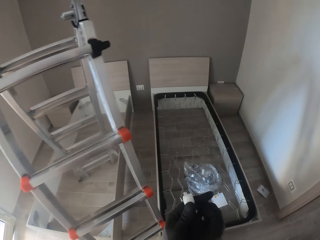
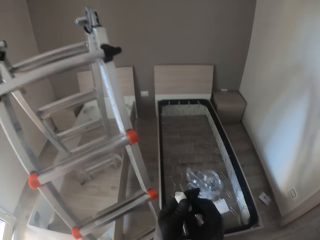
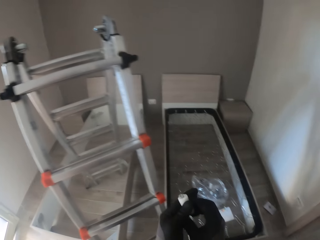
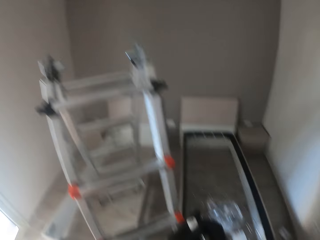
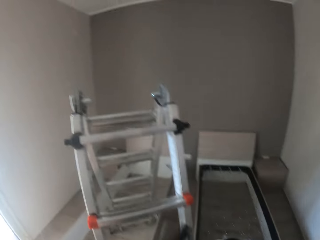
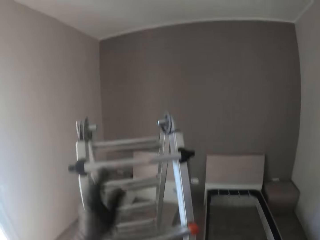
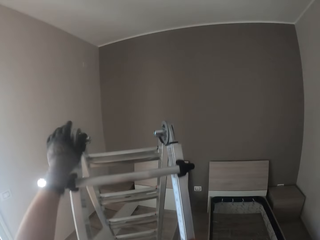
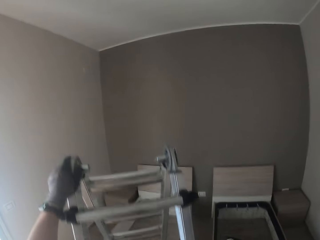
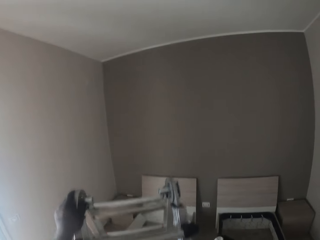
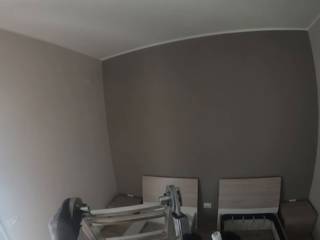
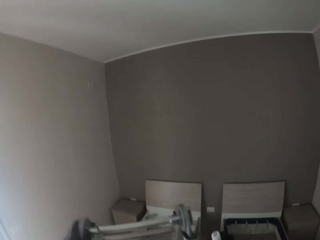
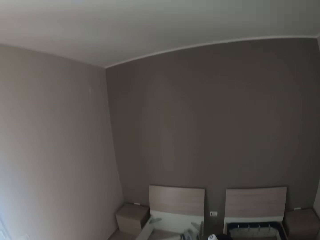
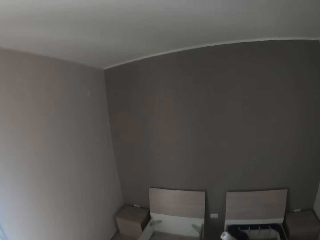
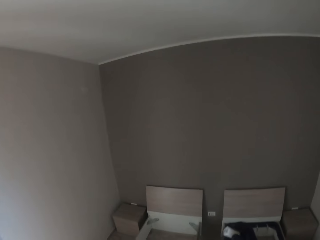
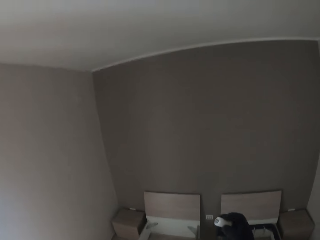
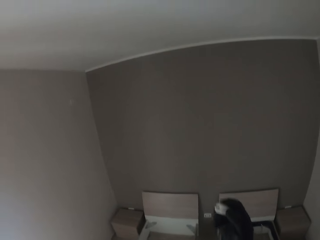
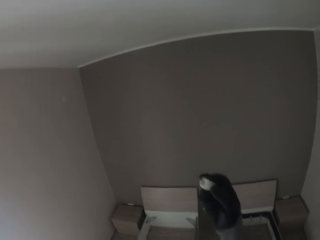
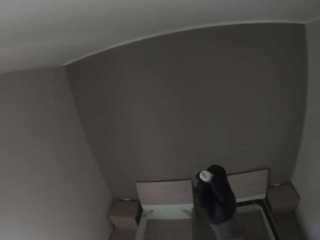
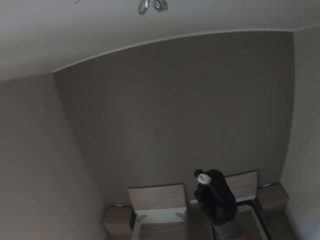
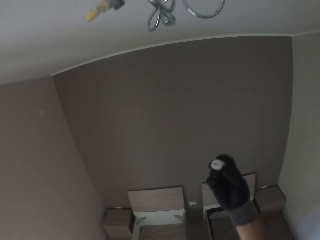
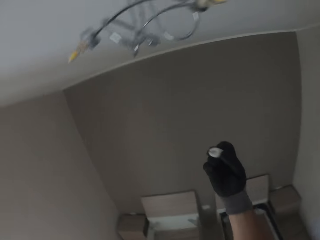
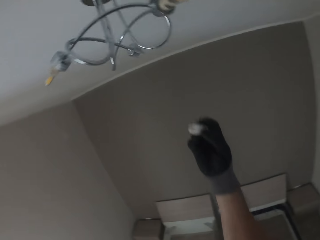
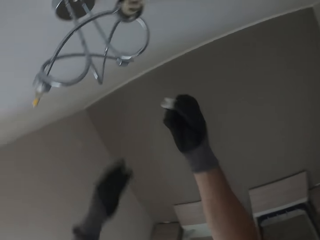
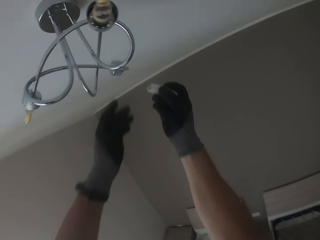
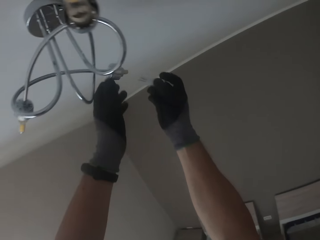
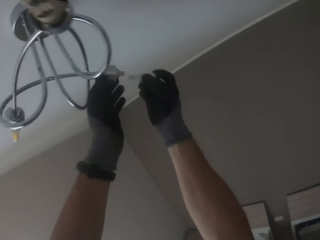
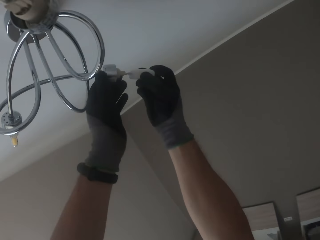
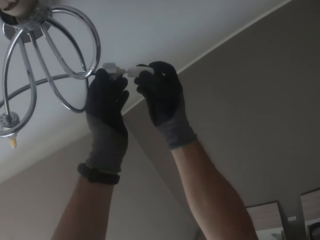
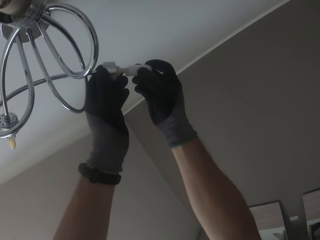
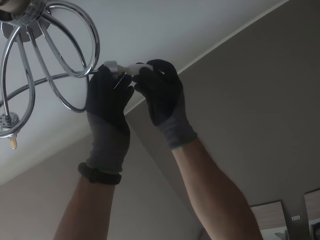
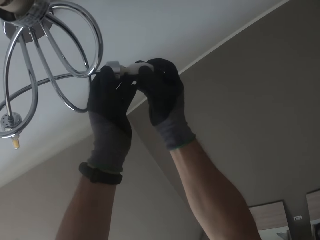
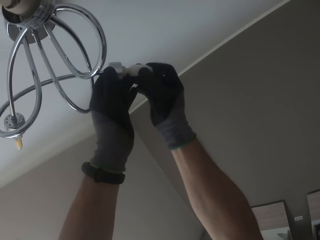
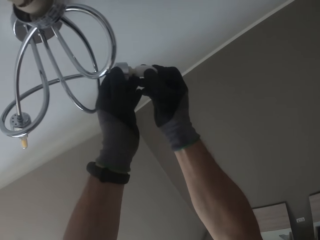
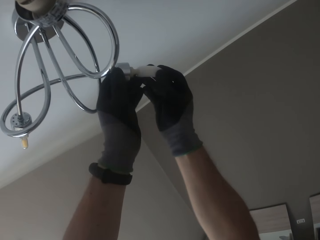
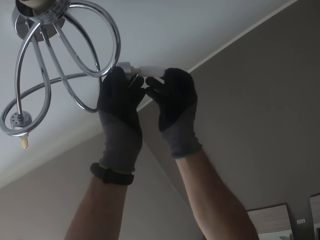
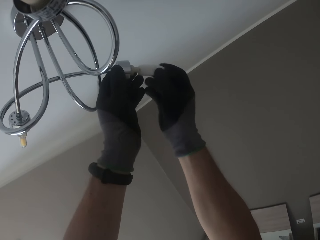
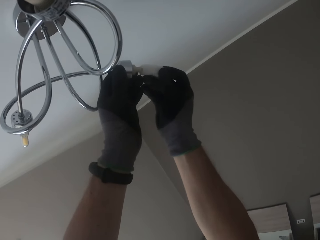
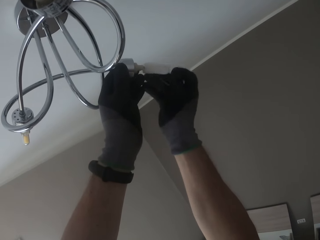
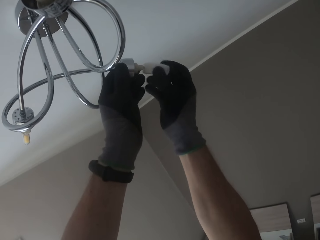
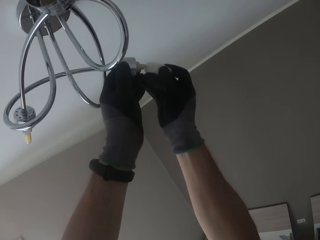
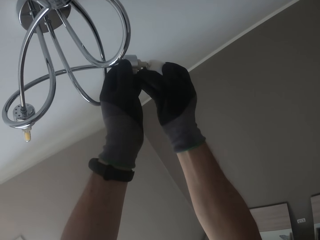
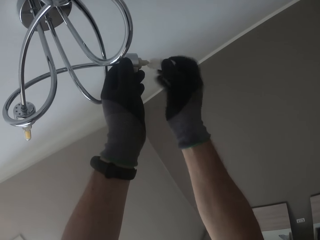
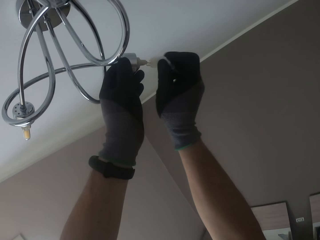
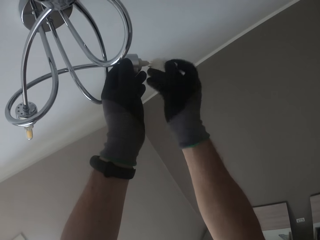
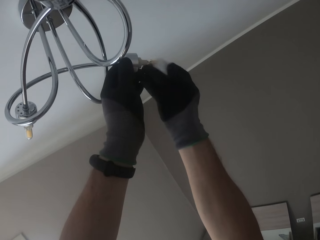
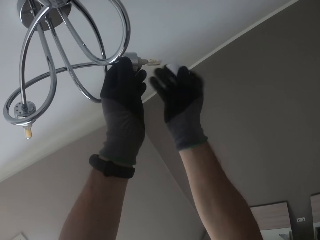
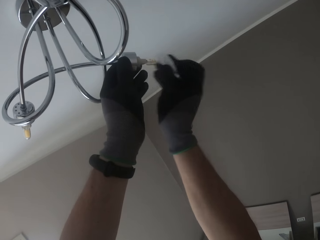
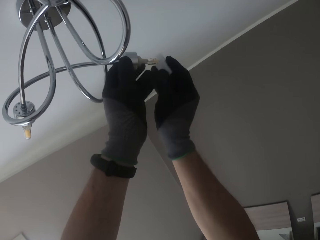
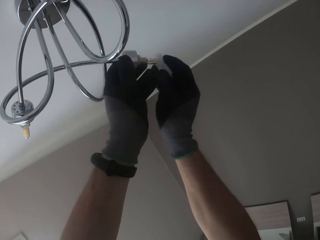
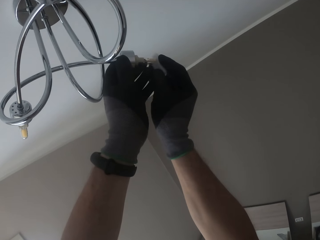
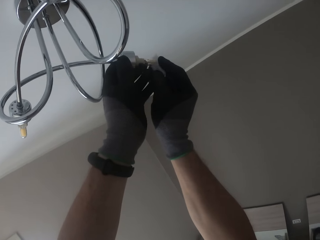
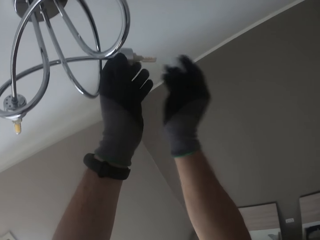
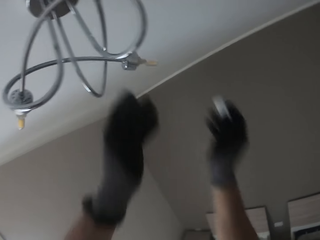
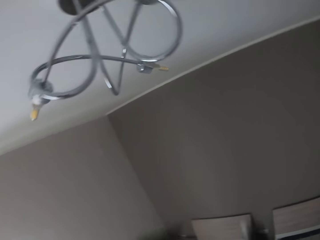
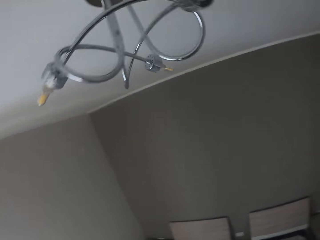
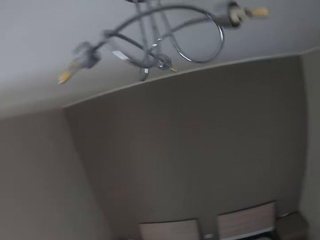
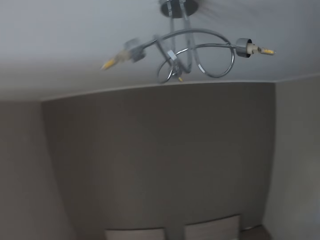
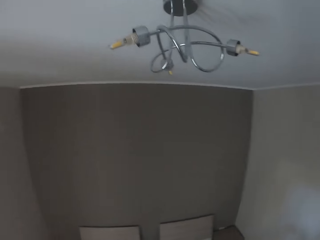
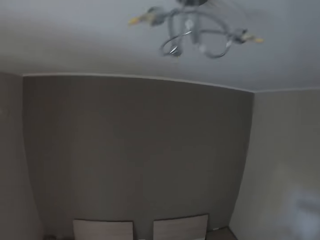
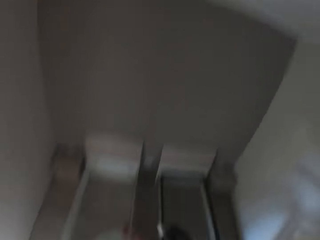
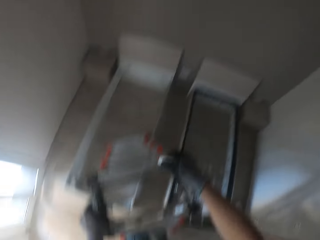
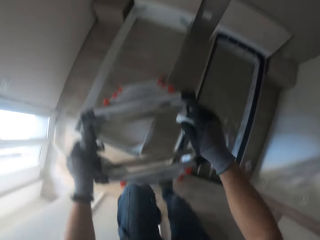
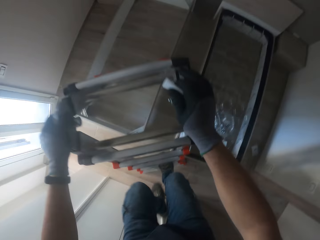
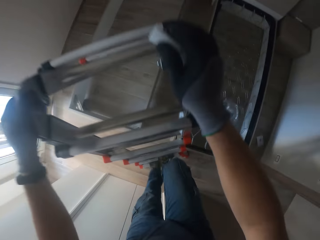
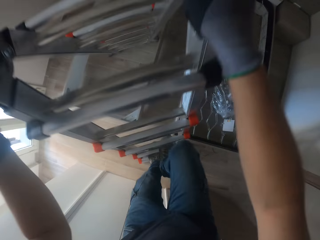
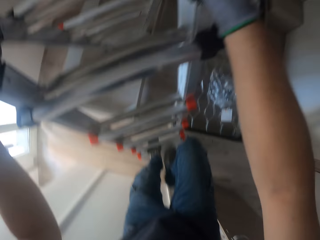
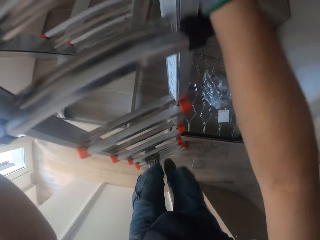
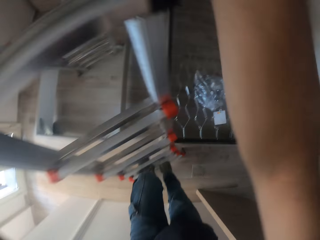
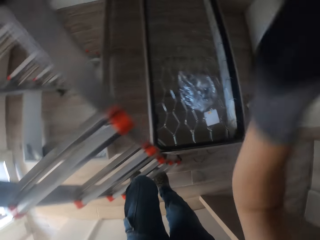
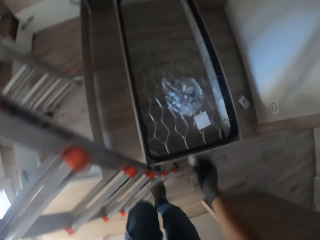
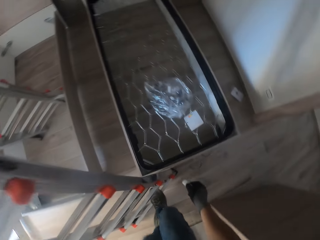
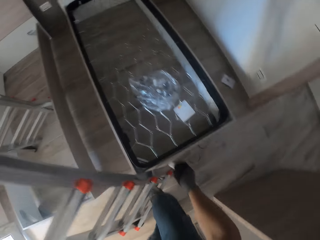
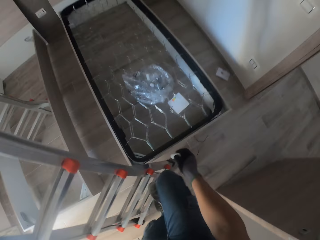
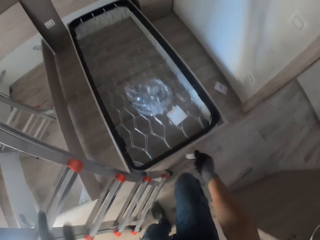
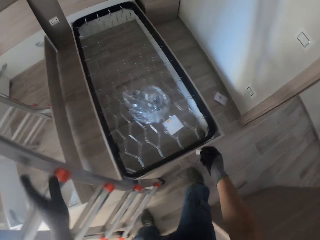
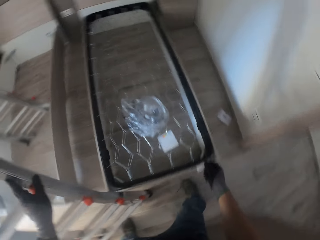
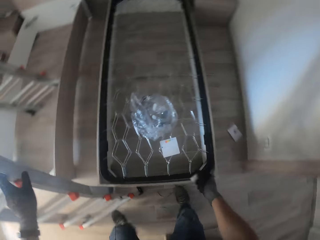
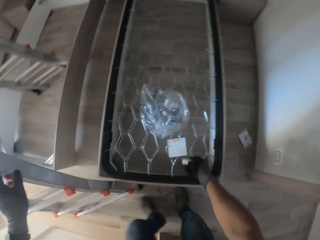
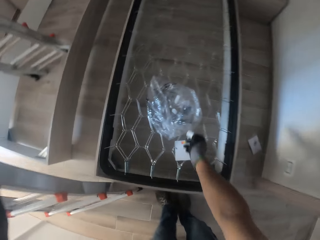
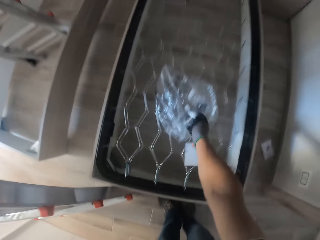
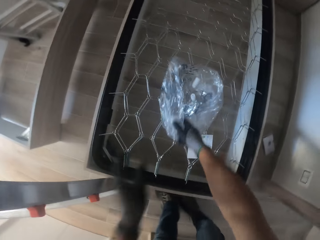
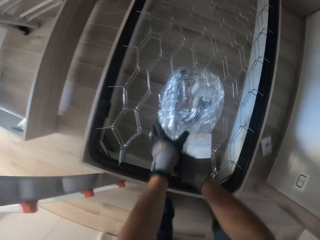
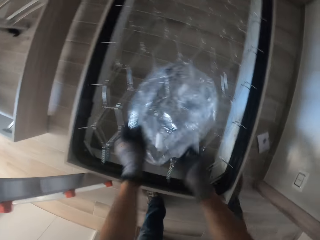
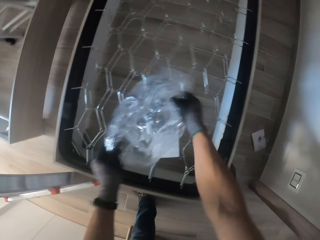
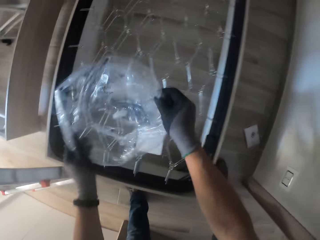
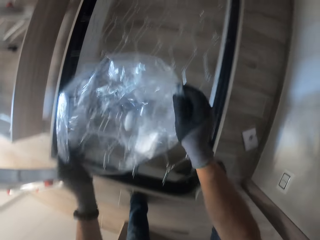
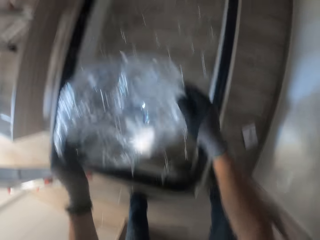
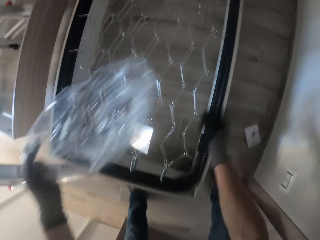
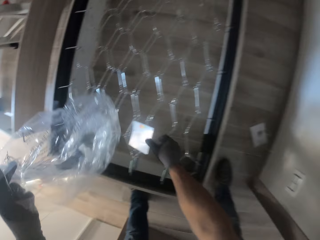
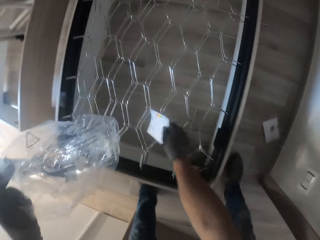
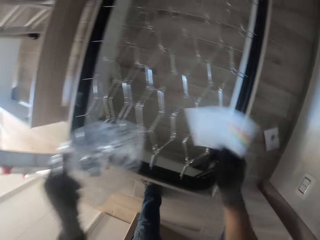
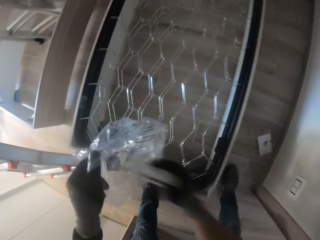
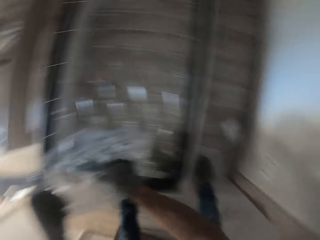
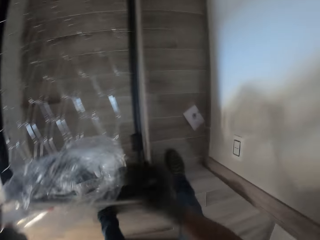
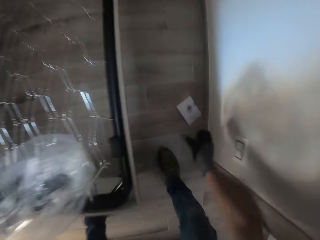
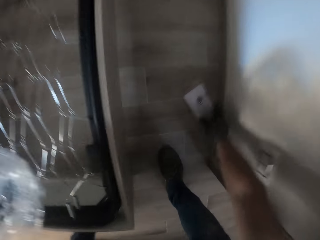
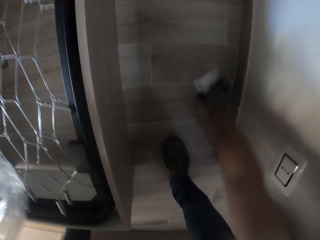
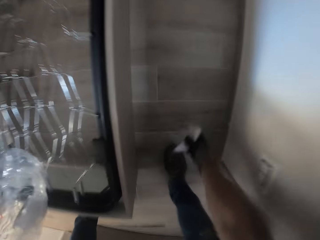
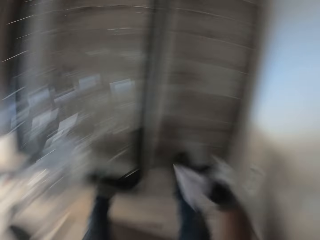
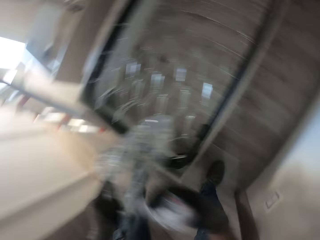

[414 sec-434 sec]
The camera wearer pushes a filament. He climbs the ladder. He holds the lampholder on the ceiling with his gloved left hand. He plugs the bulb in his right gloved hand into the lampholder with both gloved hands. He pulls out the protective covering of the bulb with his left gloved hand. He pushes a filament. He comes down the ladder. He drops the protective cover of the bulb in the nylon on the bed frame with his gloved right hand. He picks up the nylon on the bed frame with both gloved hands. He picks up a paper from the bed frame with his gloved right hand. He puts the paper in his gloved right hand in the nylon. He picks up a paper from the ground with his gloved right hand.

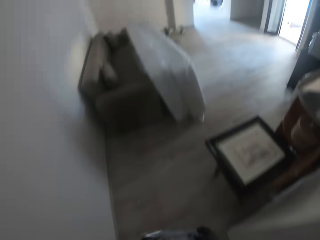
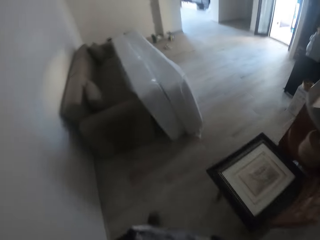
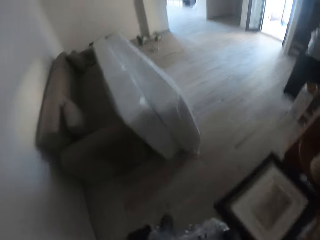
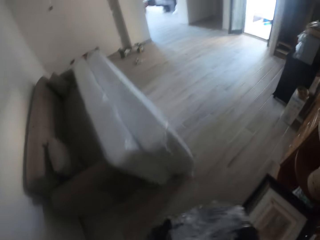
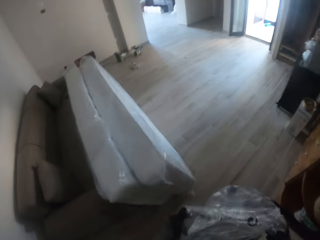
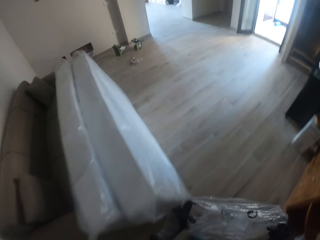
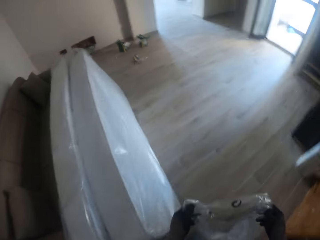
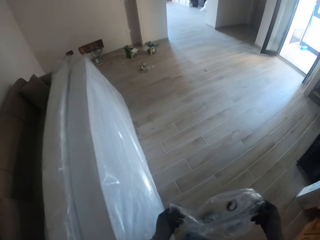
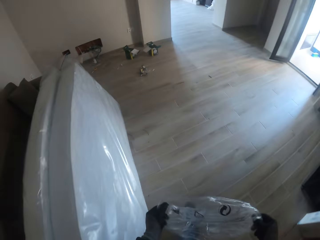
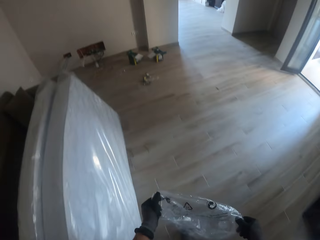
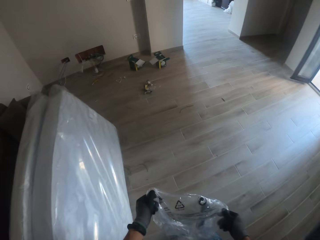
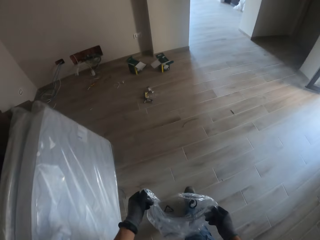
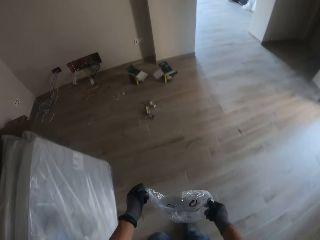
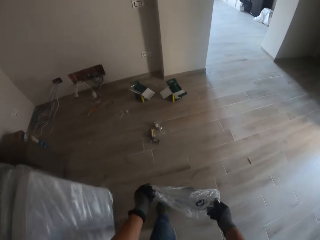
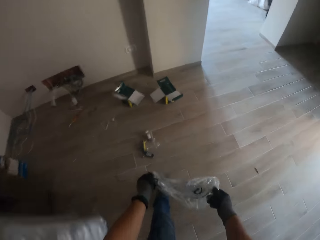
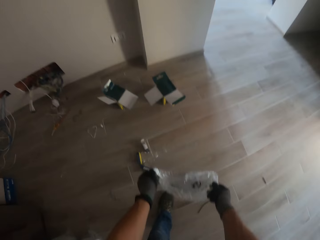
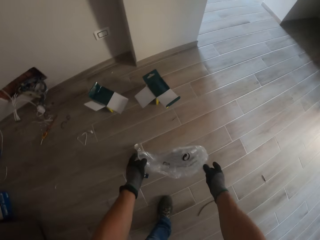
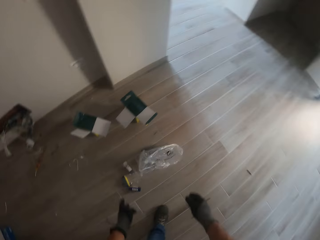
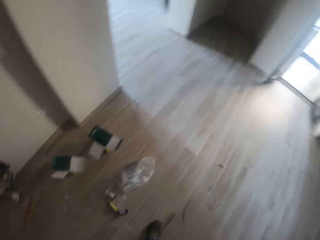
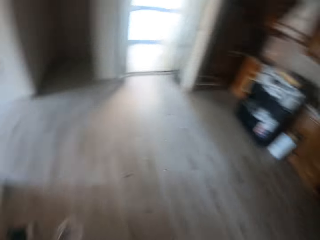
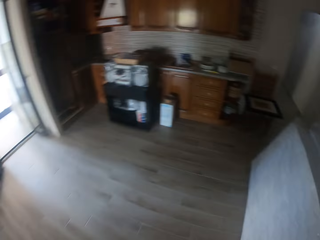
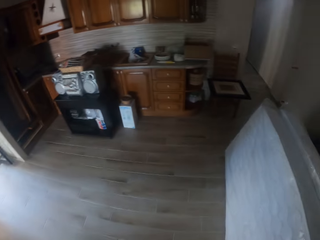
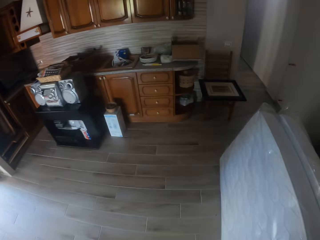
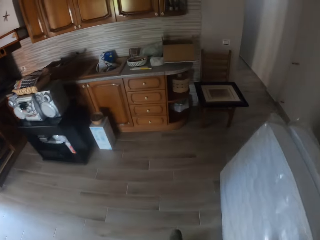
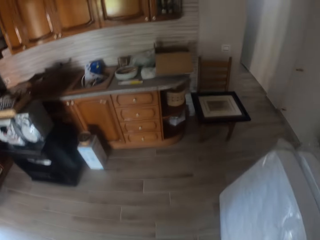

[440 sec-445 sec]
The camera wearer walks around the house. They throw the nylon on the ground with both gloved hands. They walk towards a carton on the counter.
